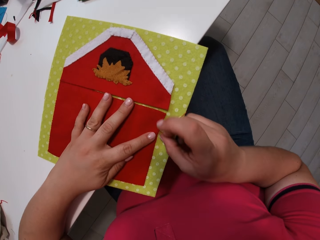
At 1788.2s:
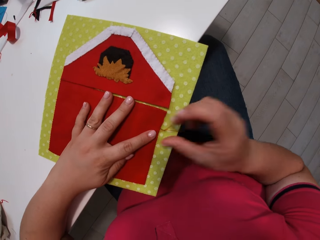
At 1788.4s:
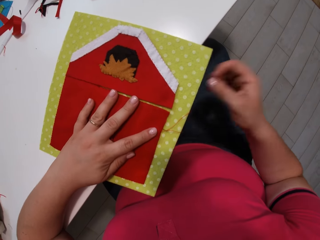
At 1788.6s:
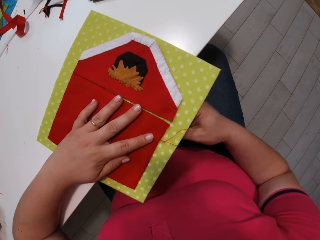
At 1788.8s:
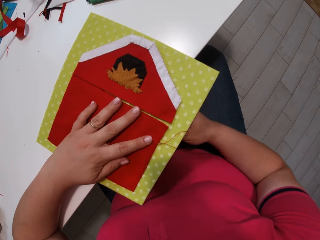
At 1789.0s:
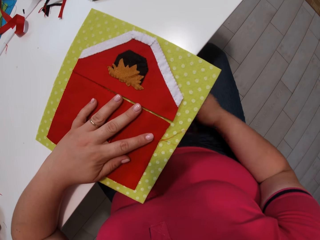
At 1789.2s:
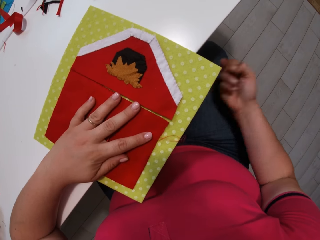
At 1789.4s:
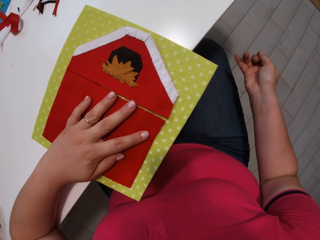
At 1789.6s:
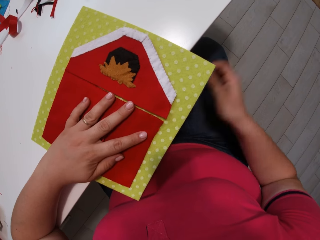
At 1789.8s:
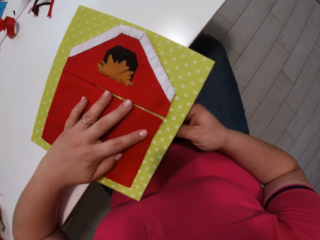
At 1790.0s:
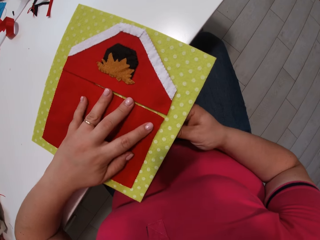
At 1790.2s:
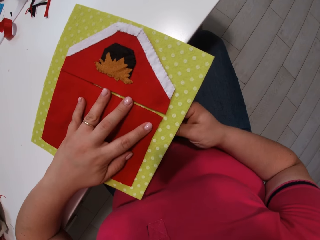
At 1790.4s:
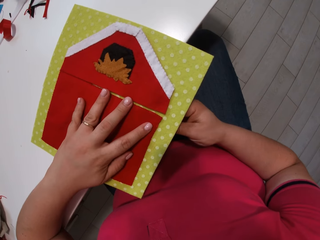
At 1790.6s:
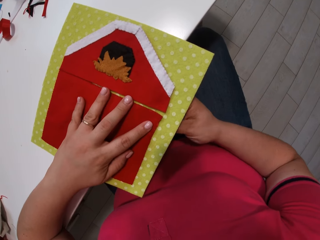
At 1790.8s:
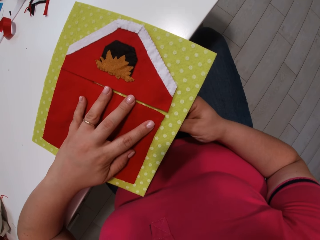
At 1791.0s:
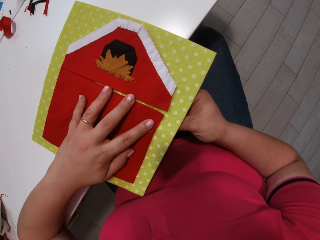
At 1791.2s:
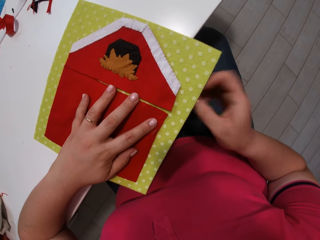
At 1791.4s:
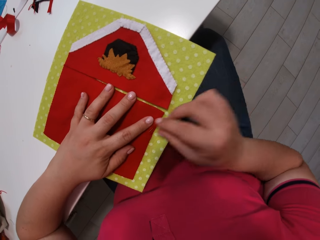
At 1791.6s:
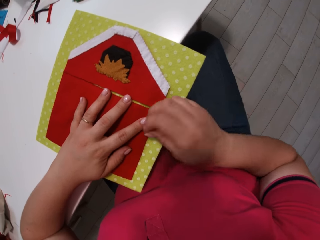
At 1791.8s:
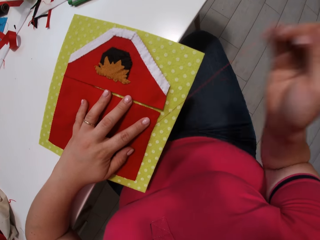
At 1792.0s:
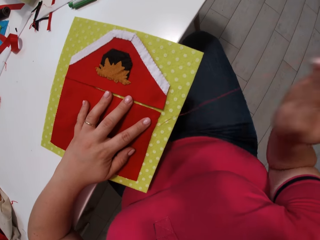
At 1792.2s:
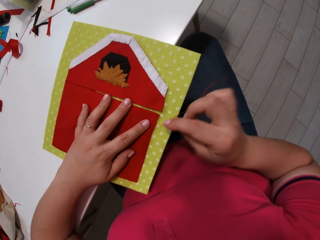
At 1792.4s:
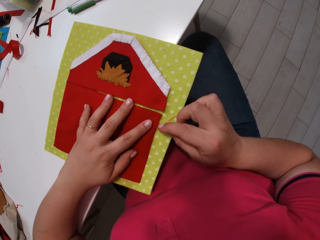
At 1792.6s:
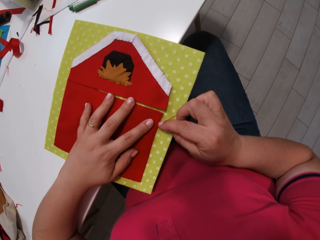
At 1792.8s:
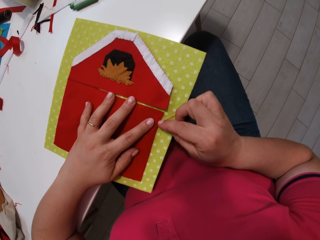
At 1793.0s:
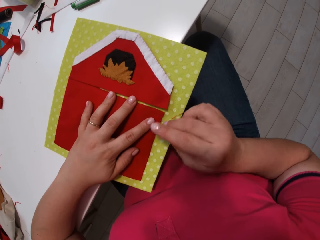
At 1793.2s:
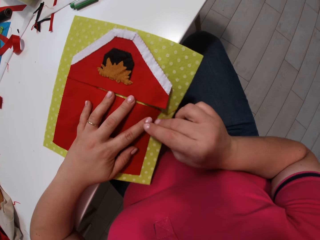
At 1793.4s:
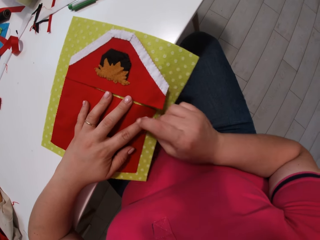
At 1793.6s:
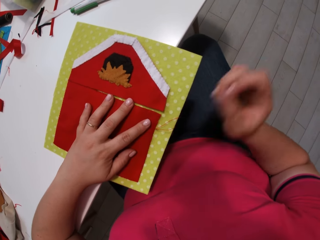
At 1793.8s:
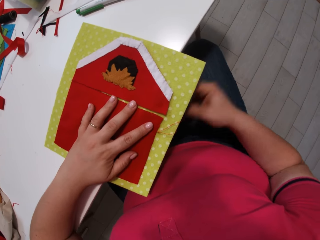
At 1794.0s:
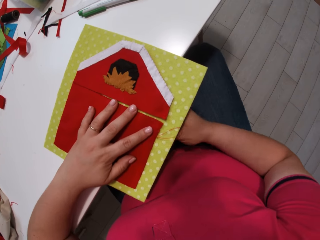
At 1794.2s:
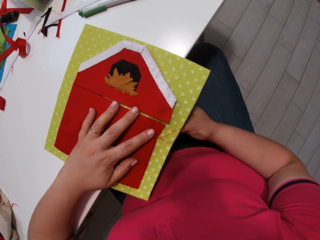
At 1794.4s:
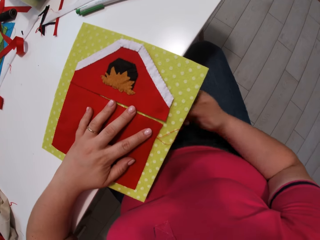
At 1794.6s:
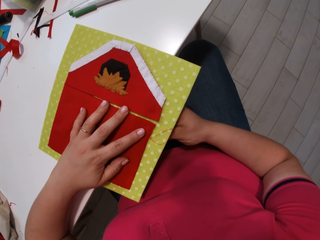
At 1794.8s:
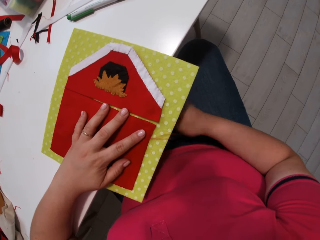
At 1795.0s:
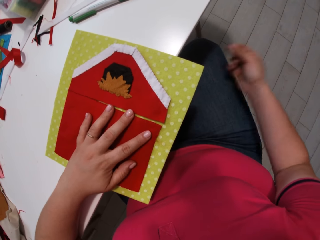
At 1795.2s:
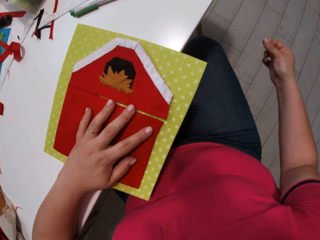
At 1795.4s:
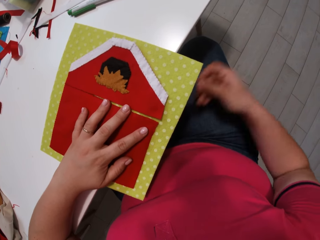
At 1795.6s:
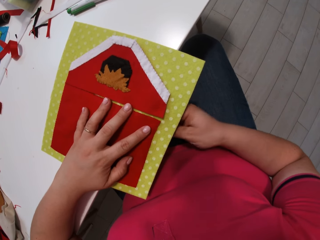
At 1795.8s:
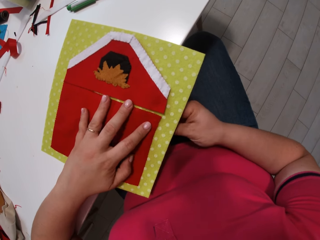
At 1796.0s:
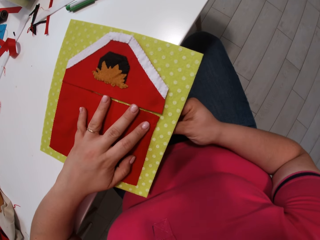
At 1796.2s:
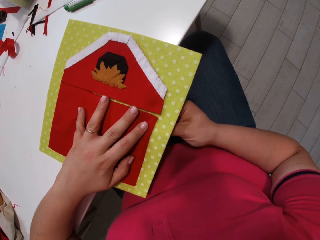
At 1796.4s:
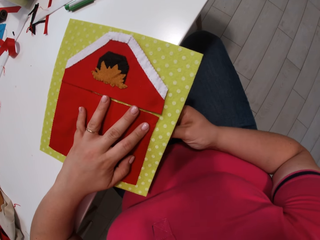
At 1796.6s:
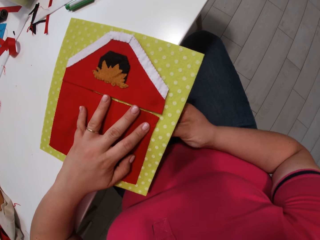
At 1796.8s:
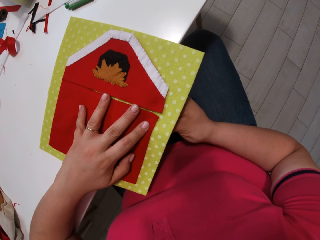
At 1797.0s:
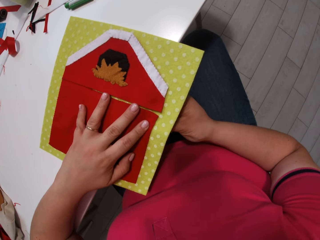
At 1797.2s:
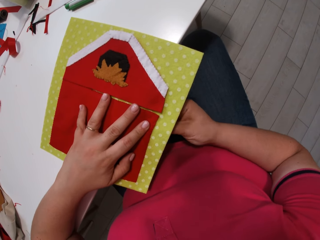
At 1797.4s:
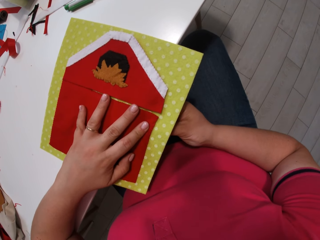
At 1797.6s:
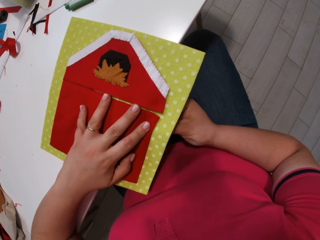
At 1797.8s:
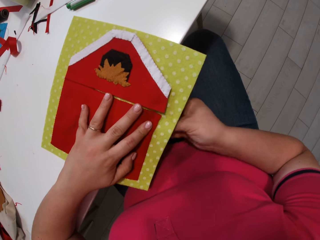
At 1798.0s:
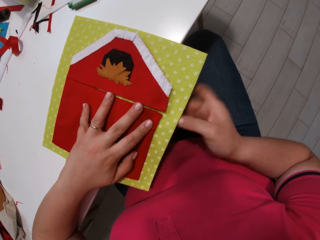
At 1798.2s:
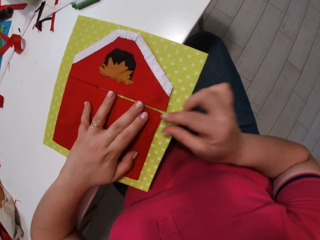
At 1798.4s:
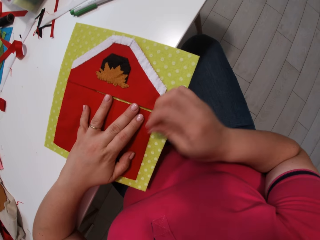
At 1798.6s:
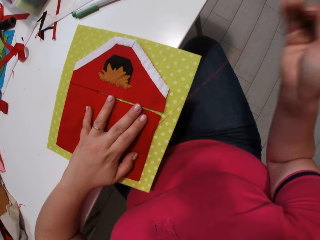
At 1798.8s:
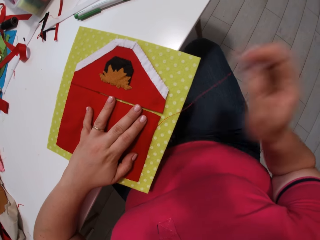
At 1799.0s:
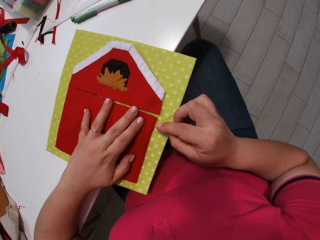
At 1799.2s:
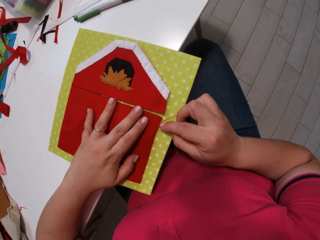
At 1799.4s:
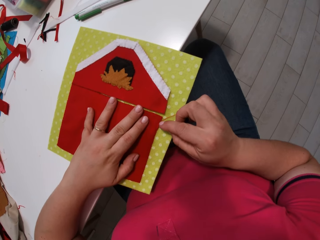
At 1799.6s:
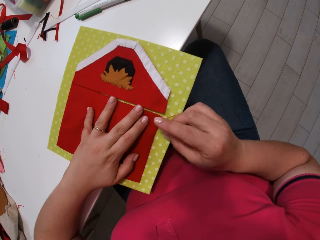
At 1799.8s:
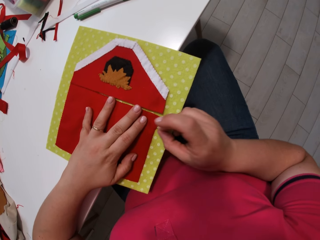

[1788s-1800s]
The camera wearer inserts a needle with thread into the cloth. They pull the needle with thread from the cloth. They insert the needle with thread into the cloth. They pull the needle with thread from the cloth. They insert the needle with thread into the cloth. They pull the needle with thread from the cloth. They insert the needle with thread into the cloth. They pull the needle with thread from the cloth.

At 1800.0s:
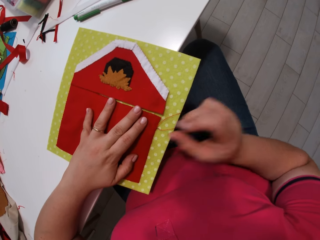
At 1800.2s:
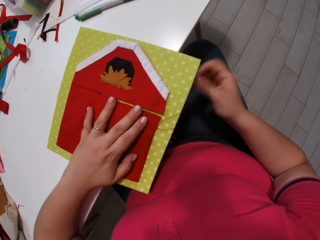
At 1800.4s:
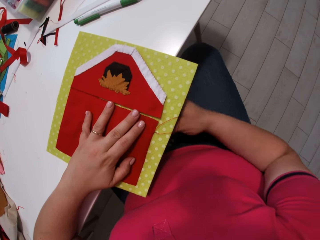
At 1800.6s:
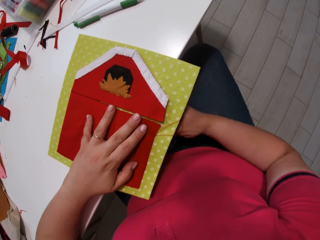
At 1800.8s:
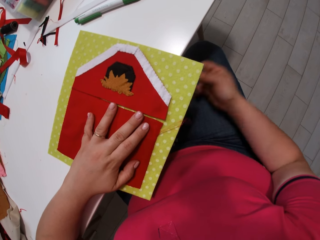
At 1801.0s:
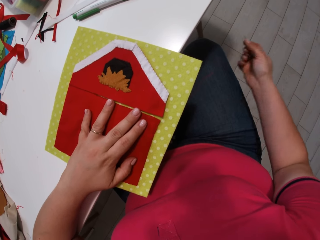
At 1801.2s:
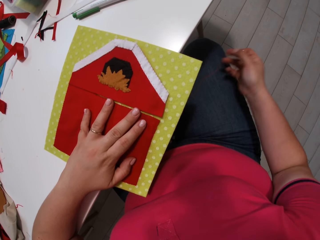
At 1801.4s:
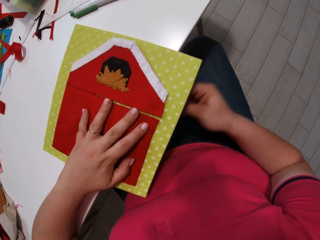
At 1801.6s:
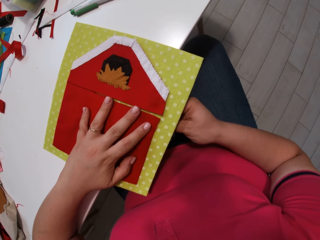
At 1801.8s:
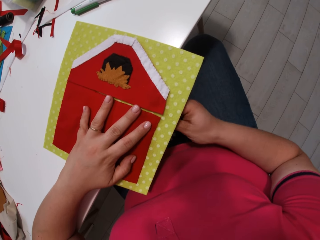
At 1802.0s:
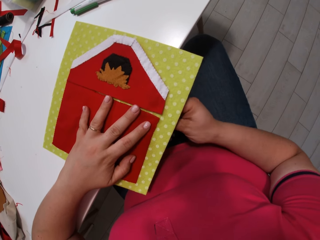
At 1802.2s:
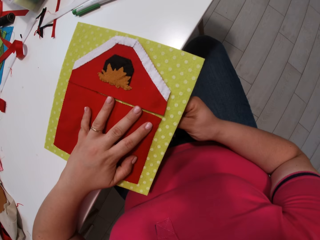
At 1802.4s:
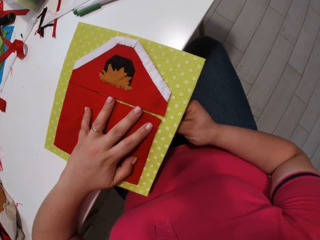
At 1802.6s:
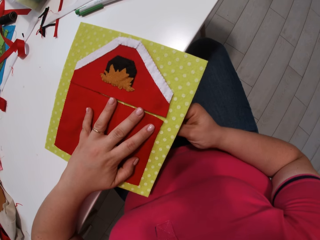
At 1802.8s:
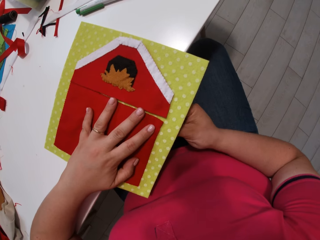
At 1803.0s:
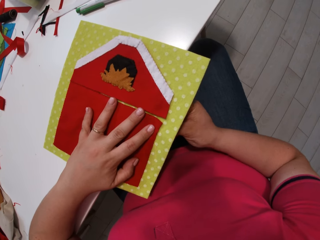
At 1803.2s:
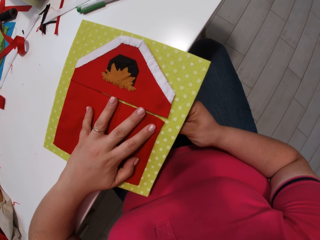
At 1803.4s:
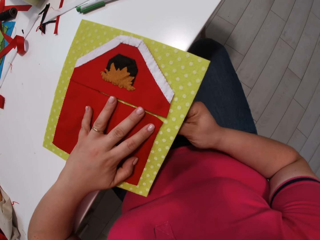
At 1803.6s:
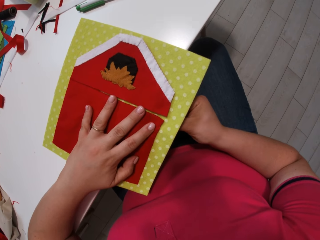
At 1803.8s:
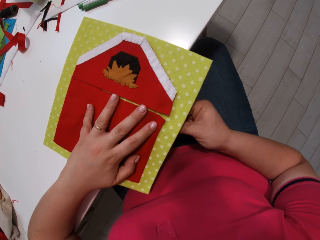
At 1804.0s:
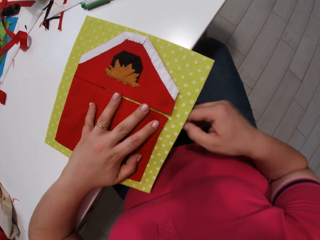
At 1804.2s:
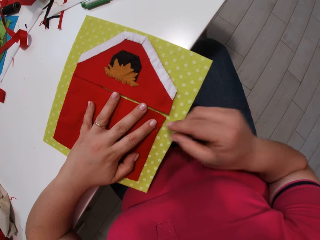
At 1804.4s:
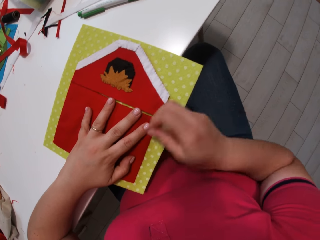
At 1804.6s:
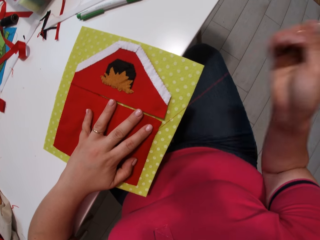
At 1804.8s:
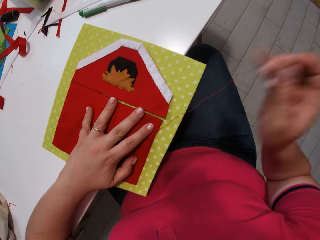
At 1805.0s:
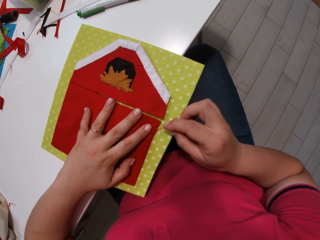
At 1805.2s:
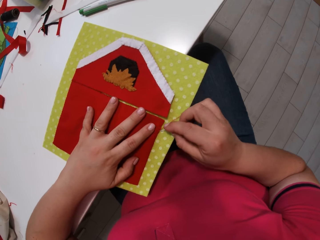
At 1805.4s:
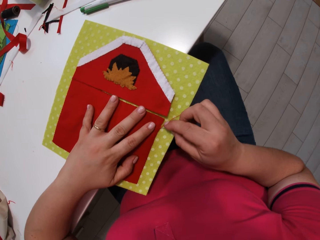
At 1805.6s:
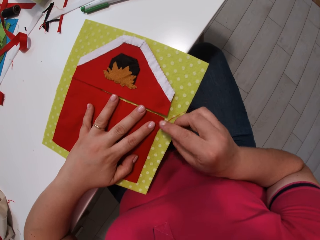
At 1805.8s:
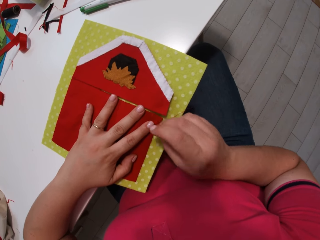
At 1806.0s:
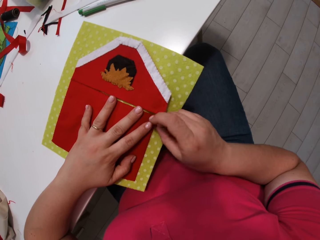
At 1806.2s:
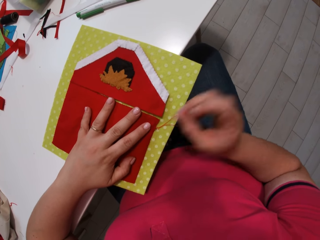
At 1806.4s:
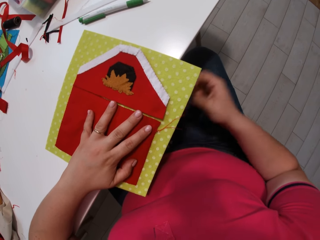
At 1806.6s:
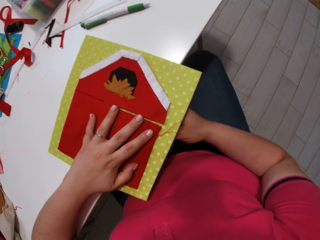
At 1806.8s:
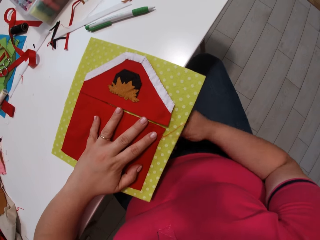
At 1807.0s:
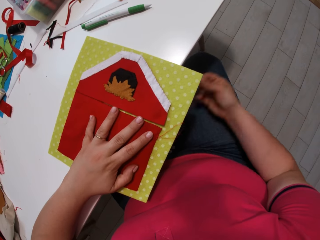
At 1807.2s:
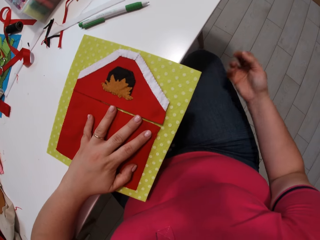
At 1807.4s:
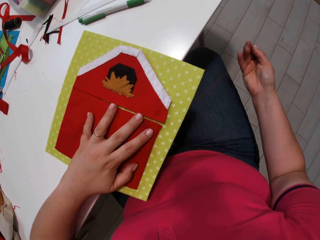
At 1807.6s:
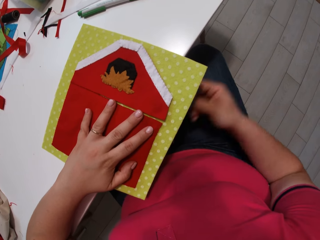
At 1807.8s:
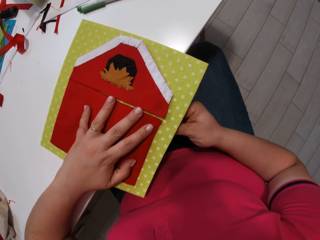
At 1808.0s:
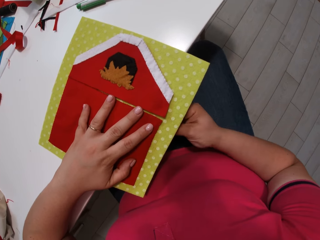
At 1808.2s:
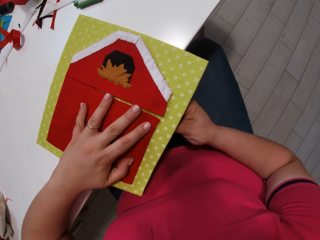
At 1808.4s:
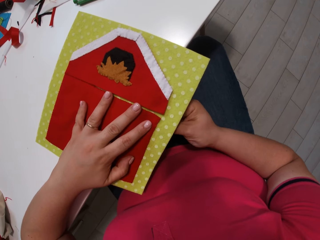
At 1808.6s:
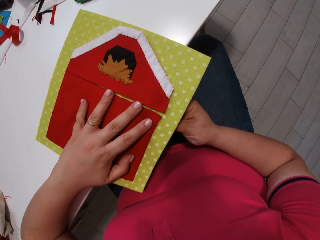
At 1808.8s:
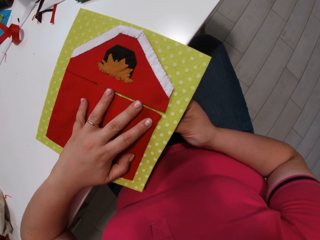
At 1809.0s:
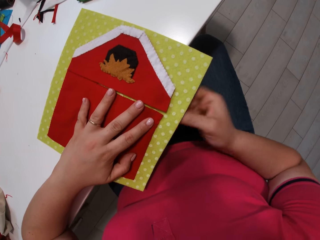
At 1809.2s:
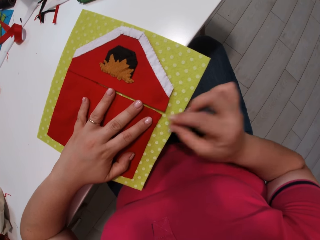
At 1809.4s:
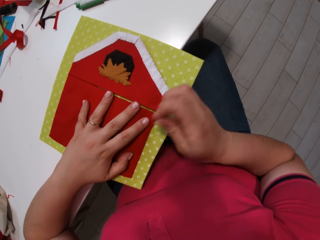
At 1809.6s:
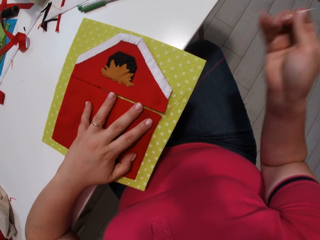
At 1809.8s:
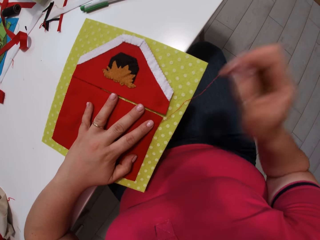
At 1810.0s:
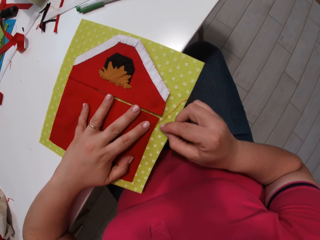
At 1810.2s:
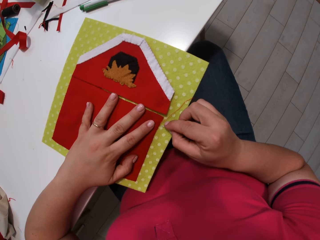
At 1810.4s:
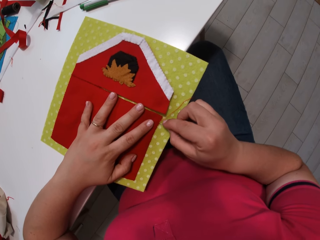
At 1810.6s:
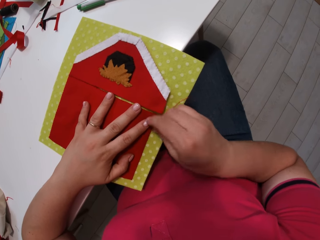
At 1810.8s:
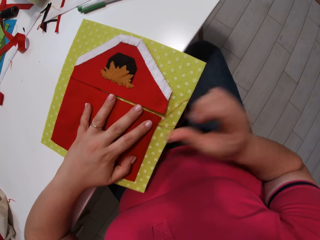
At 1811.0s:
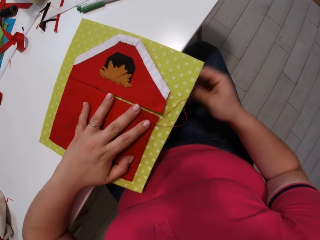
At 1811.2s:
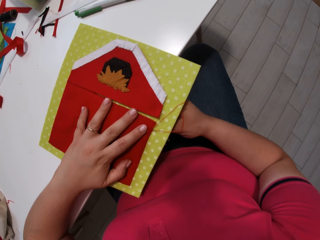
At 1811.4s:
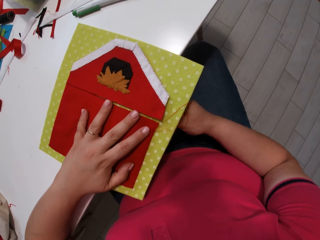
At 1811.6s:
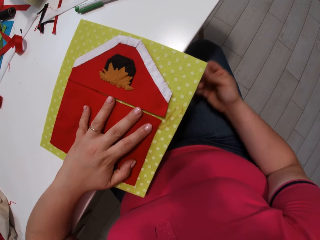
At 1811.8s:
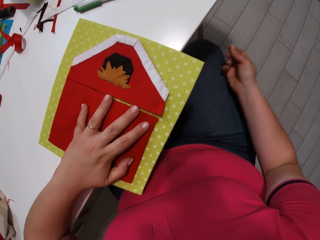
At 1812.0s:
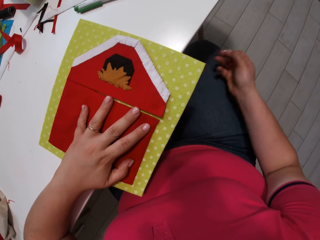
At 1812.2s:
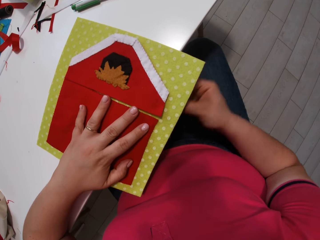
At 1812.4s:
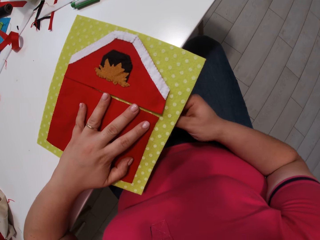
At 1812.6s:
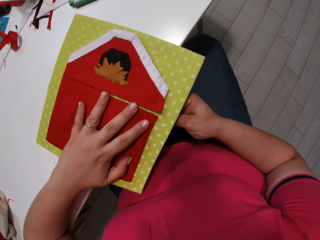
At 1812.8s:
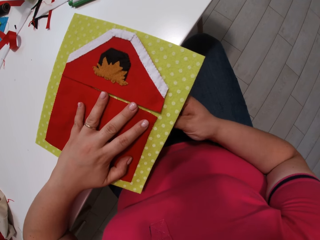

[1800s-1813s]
The camera wearer inserts a needle with thread into the cloth. They pull the needle with thread from the cloth. They insert the needle with thread into the cloth. They pull the needle with thread from the cloth. They insert the needle with thread into the cloth. They pull the needle with thread from the cloth. They insert the needle with thread into the cloth. They pull the needle with thread from the cloth. They insert the needle with thread into the cloth. They pull the needle with thread from the cloth.
